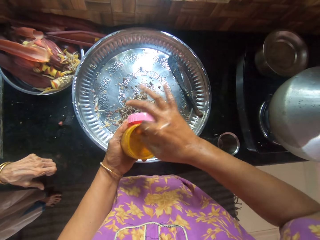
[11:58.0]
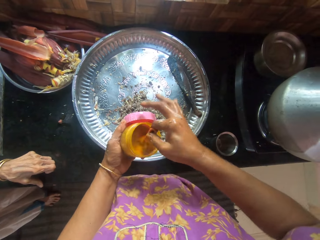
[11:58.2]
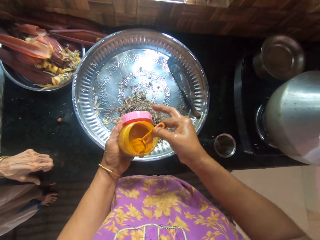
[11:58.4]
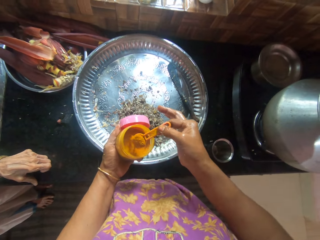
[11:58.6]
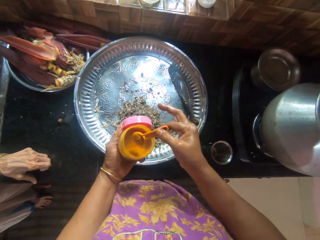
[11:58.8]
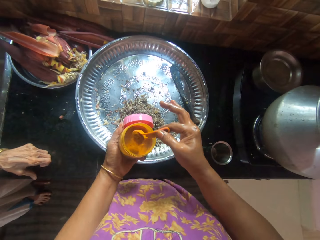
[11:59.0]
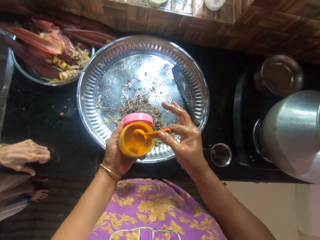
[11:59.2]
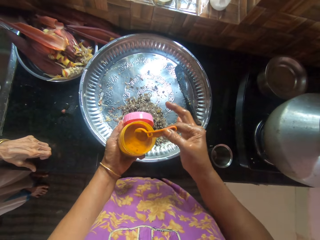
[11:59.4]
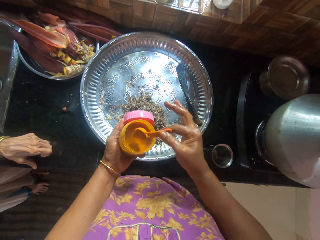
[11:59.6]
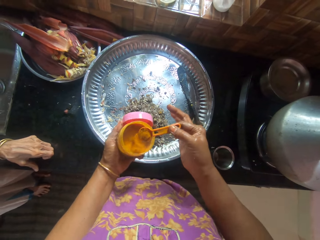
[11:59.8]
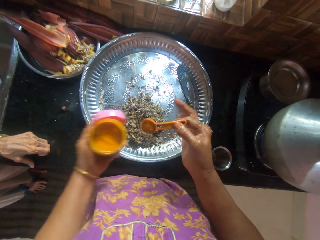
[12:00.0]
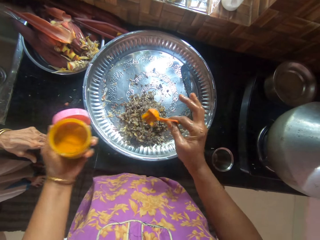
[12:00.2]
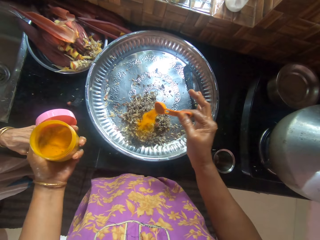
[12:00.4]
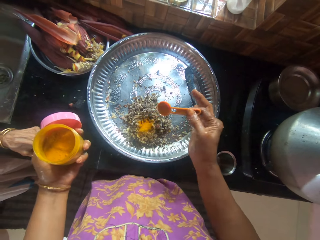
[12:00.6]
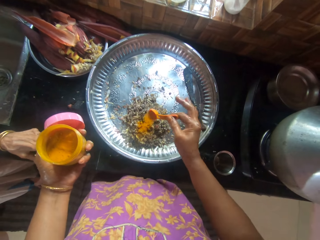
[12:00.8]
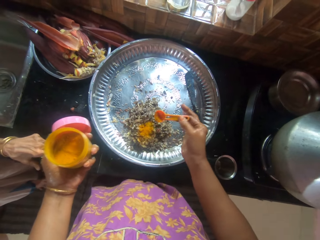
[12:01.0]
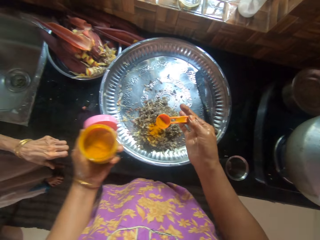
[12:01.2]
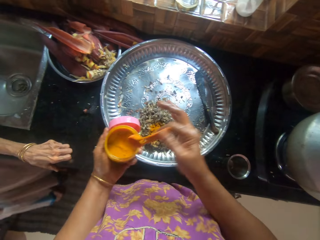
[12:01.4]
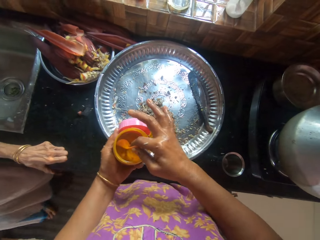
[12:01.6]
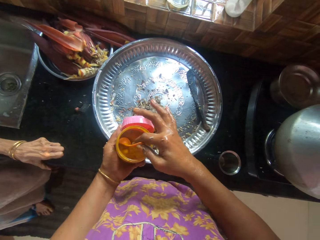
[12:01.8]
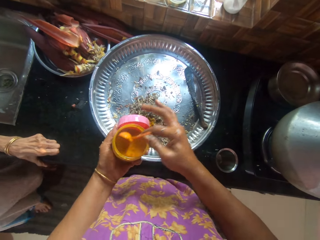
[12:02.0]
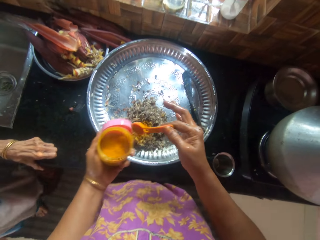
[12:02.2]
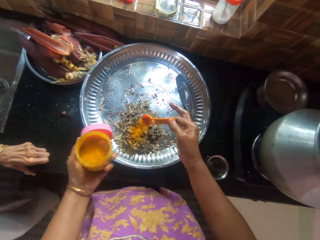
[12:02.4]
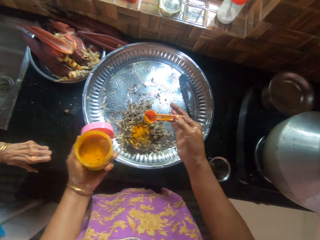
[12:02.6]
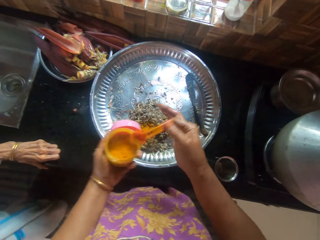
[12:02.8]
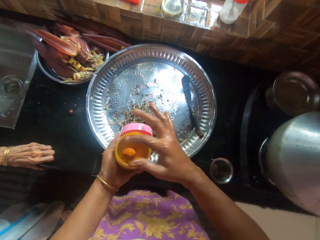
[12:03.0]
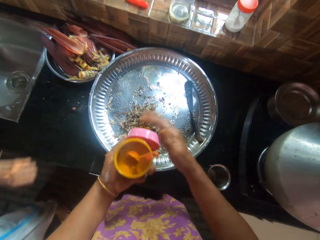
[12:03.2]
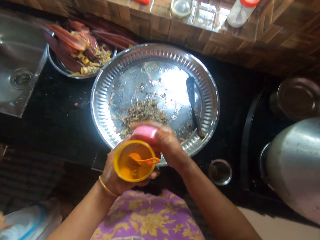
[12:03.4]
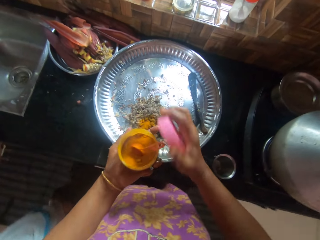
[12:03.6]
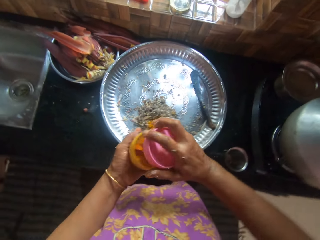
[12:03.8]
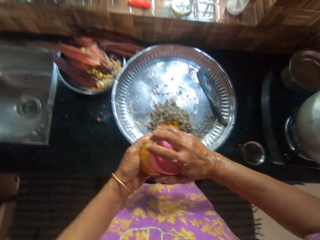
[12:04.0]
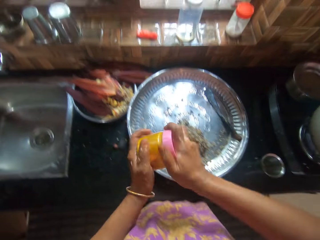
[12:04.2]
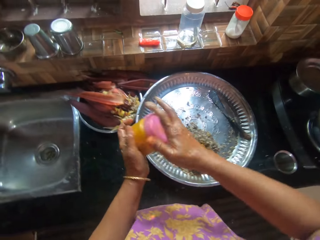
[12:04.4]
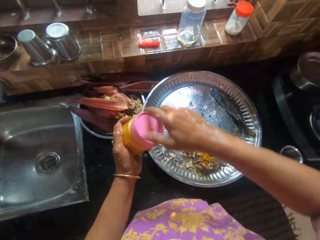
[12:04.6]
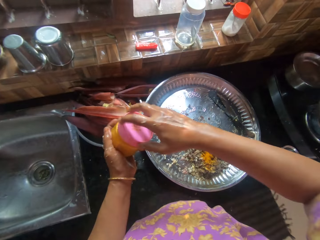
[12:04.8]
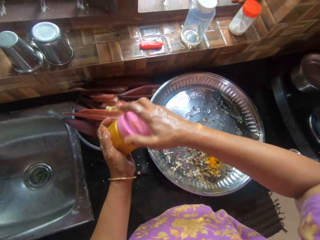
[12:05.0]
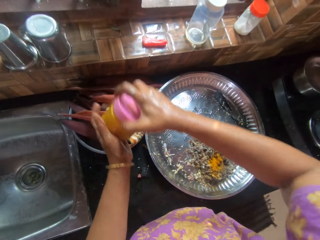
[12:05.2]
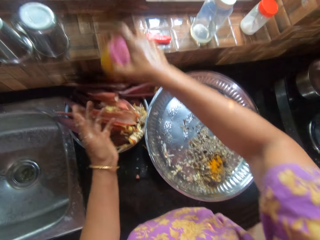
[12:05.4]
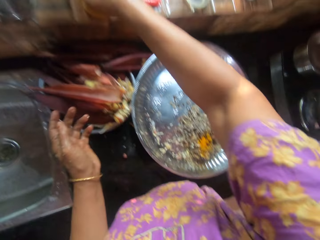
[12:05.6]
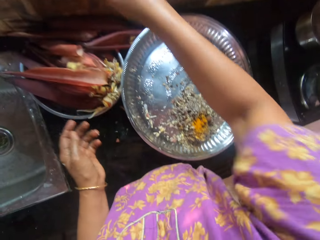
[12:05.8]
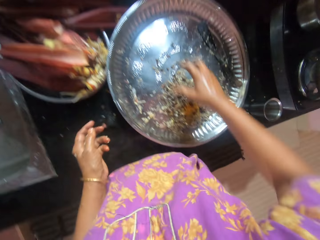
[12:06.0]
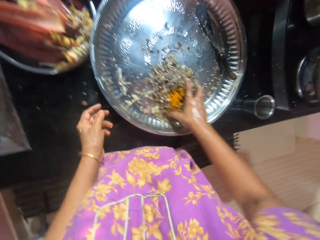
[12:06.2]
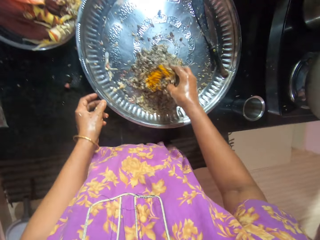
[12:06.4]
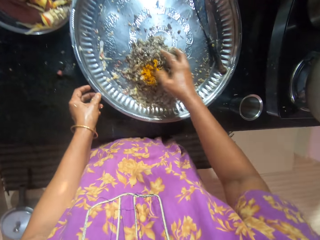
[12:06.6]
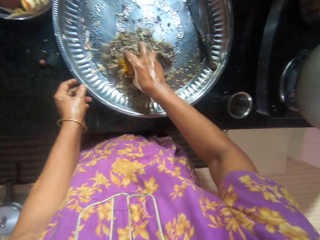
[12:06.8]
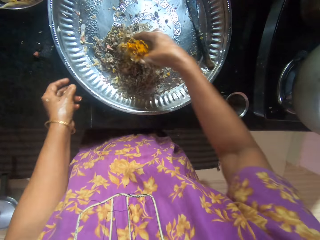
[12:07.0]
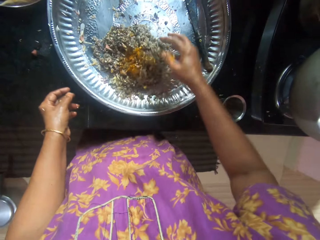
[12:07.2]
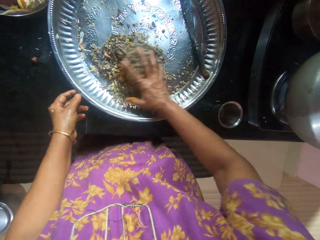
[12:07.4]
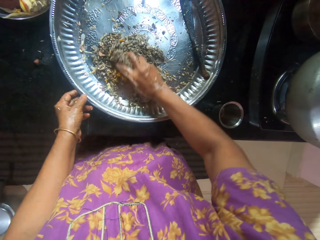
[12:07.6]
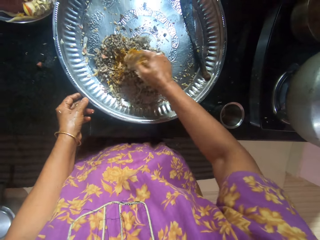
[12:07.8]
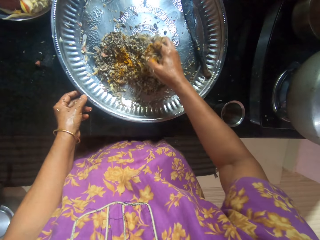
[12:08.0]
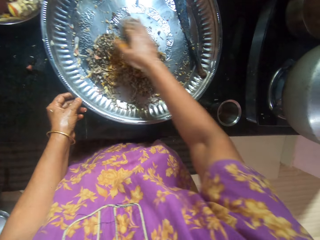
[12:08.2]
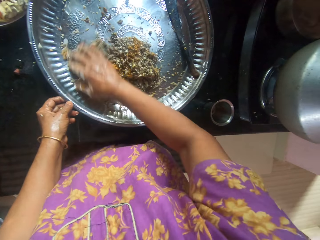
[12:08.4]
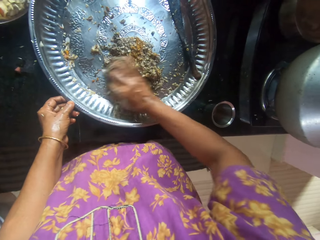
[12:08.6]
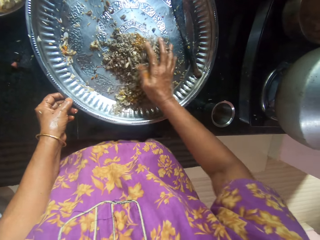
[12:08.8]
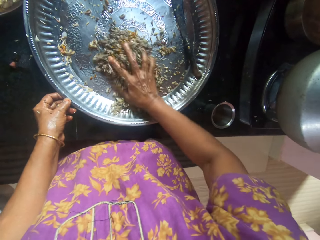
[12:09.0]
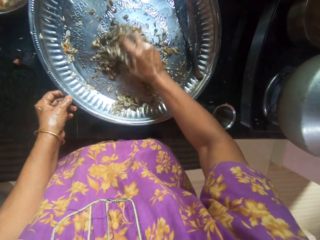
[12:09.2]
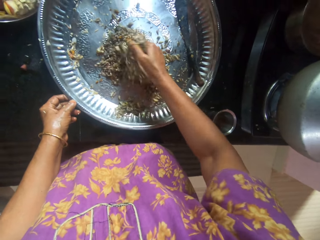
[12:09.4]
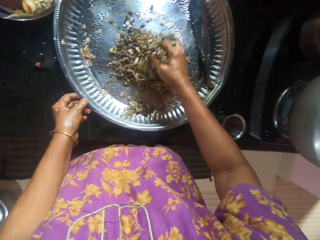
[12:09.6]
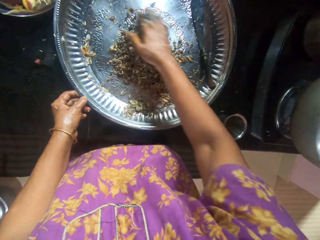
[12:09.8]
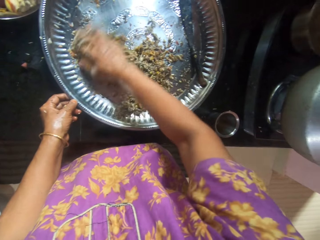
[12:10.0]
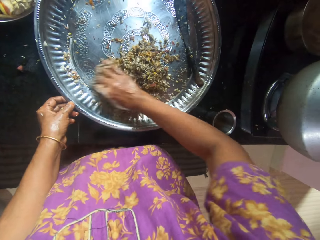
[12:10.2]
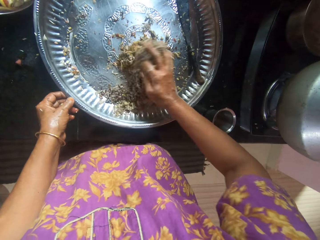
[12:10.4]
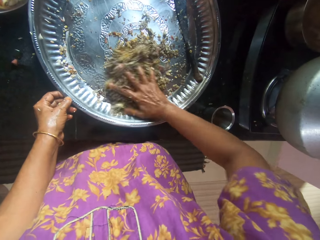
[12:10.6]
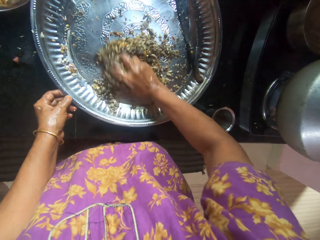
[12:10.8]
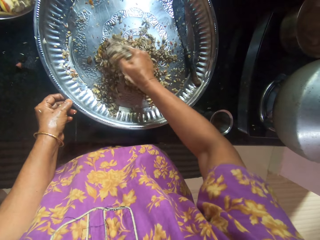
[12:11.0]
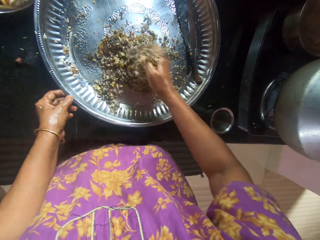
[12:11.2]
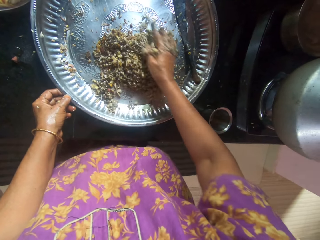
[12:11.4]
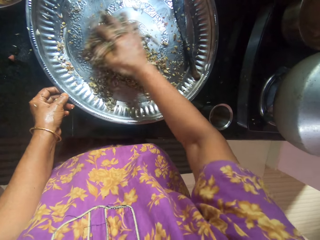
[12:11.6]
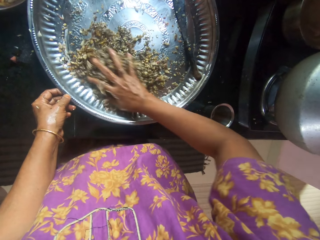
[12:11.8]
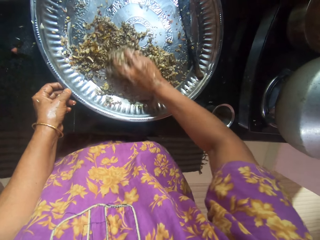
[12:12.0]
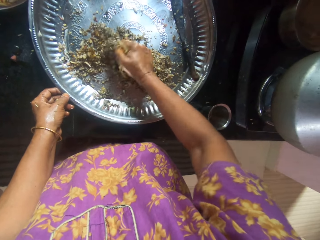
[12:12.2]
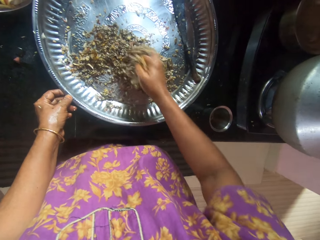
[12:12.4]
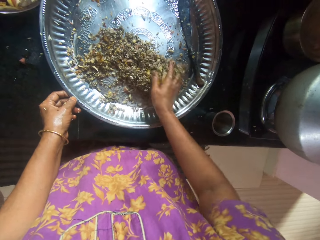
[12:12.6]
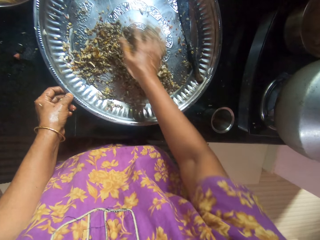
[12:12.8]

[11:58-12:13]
The camera wearer holds the cap. She holds the spoon. She scoops the spice. She sprinkles the powder chili on the chopped plantain flower or banana bud with a measuring spoon in the jar. She scoops the spice. She sprinkles the spice on the banana bud. She puts the spoon in the container or jar of powder chili. She closes the jar of powder chili with her right hand. She puts the container on the window frame. She mixes the chopped plantain flower with the oil and chili powder in the tray on the cabinet with both hands.

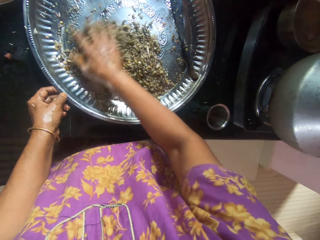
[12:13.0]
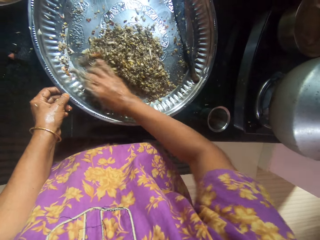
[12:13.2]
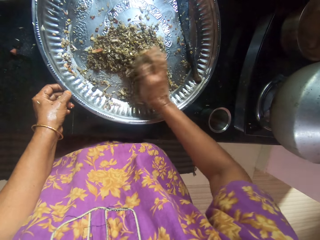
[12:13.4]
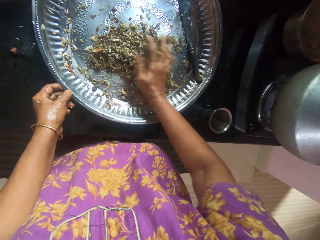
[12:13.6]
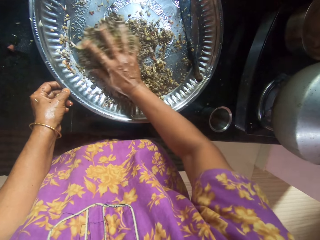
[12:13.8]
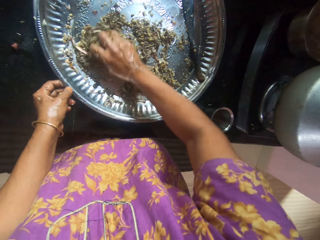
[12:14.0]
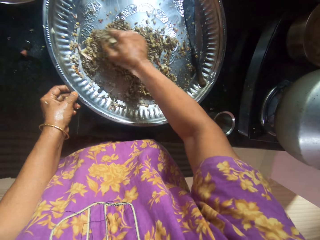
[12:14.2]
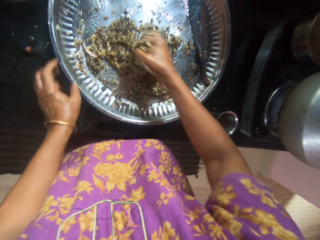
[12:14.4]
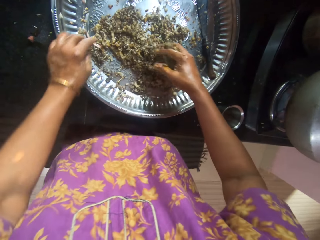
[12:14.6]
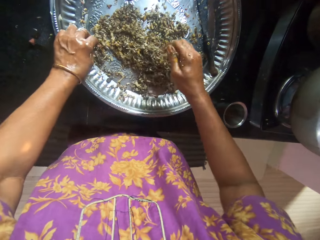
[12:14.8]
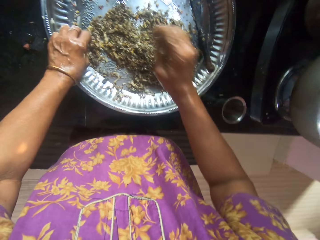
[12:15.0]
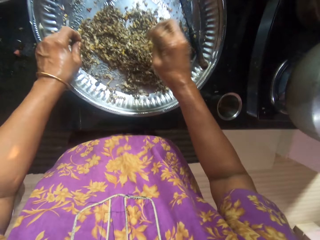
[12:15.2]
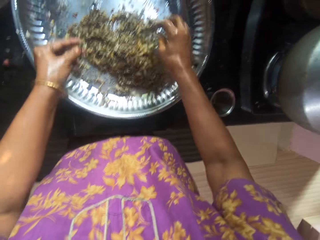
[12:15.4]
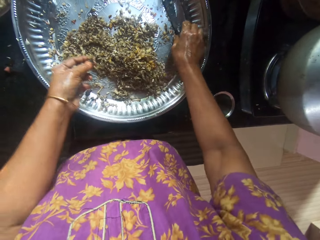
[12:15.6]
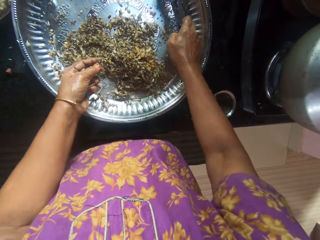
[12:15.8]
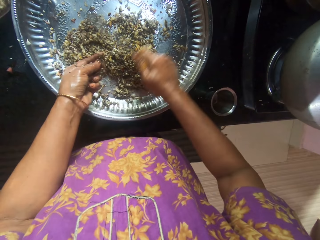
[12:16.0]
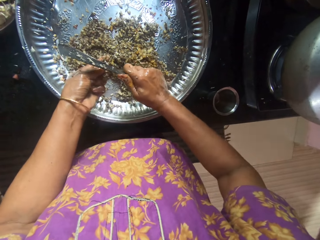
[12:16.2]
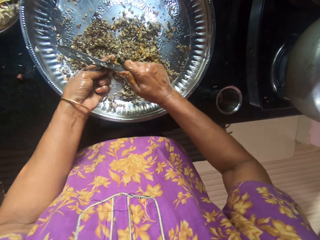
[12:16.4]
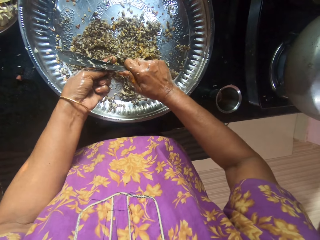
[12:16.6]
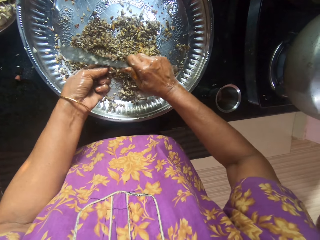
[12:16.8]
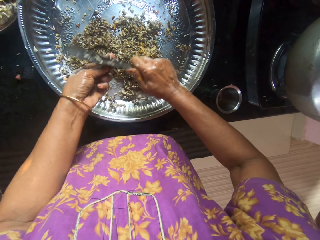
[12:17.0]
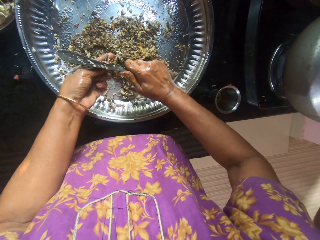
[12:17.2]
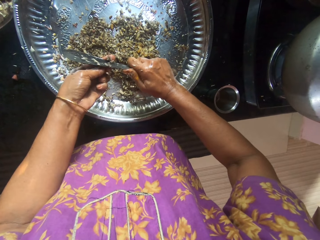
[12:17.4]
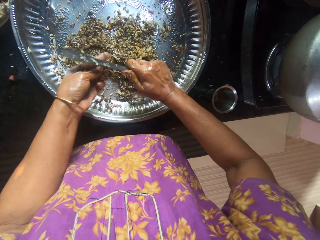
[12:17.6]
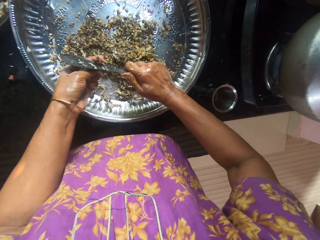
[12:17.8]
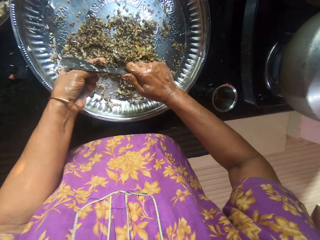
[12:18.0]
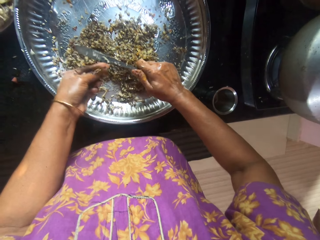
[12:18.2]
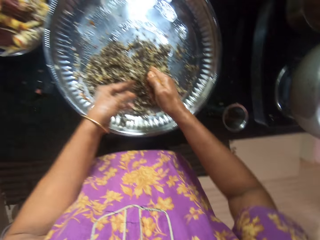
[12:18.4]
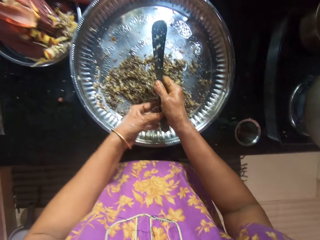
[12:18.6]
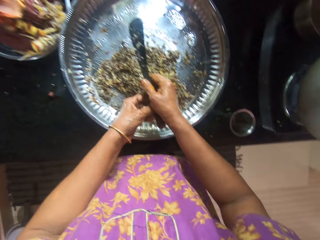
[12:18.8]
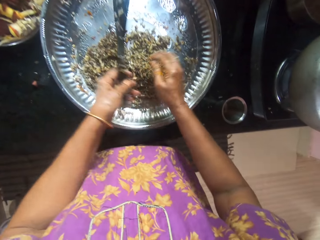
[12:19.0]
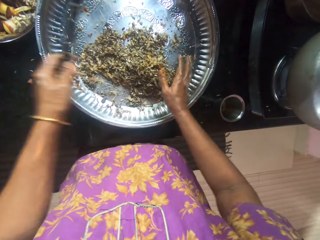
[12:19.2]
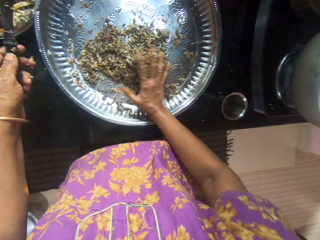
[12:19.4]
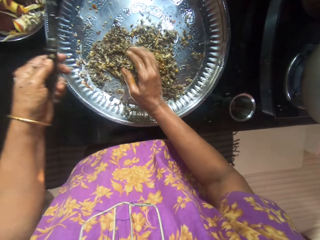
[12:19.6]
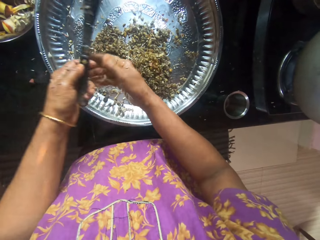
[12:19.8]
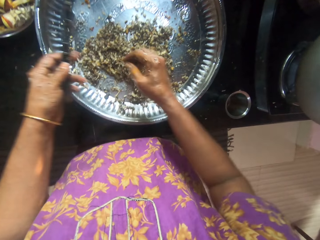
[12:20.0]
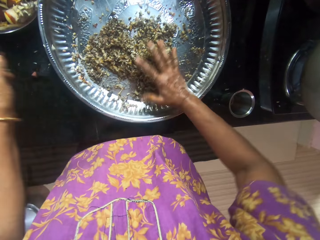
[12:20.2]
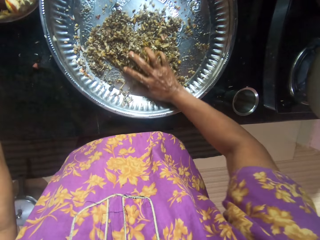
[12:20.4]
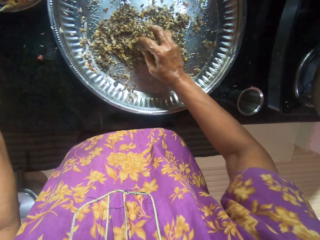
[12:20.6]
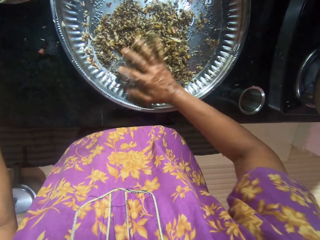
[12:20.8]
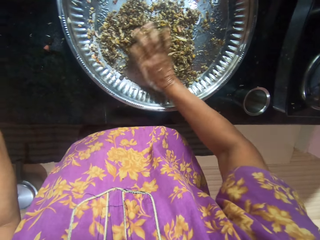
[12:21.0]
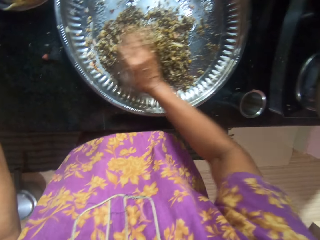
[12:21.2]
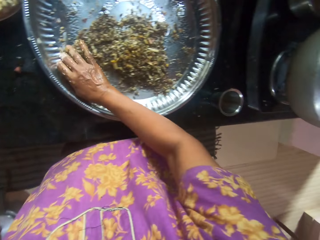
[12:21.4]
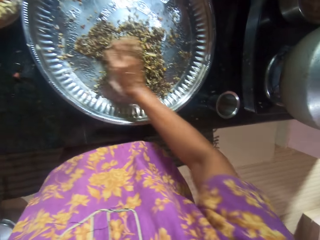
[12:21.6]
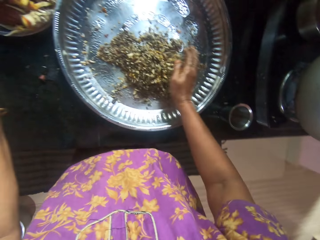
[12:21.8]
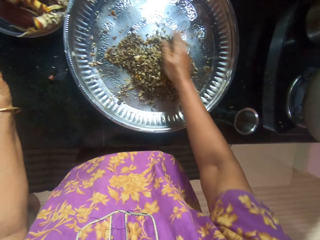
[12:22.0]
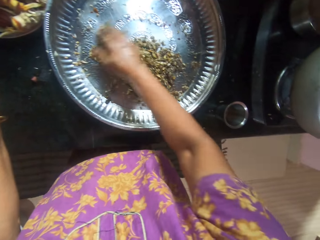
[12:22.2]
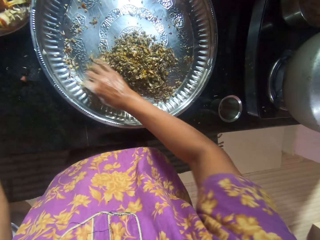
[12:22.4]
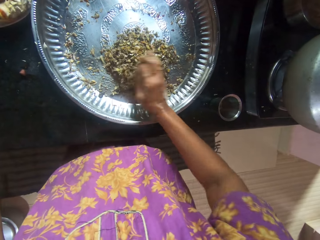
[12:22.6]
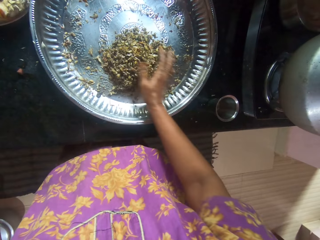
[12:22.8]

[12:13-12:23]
The camera wearer picks up another plantain flower from the tray of chopped plantain flower with her right hand. She picks up the knife. She slices the plantain flower from the tray of chopped plantain flower with the knife in her right hand. She holds the knife with the other hand. She mixes the chopped plantain flower with the spice in the tray on the cabinet with her right hand.
